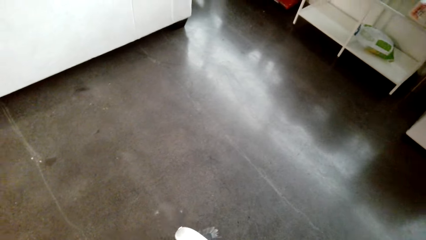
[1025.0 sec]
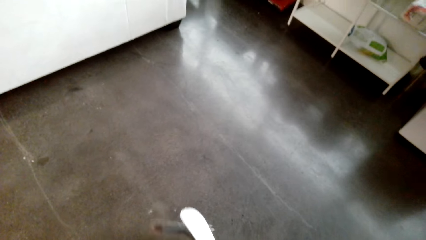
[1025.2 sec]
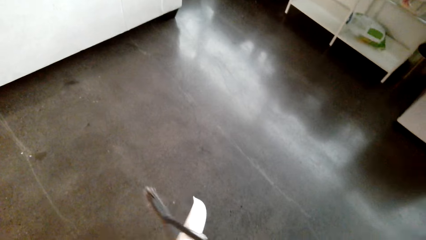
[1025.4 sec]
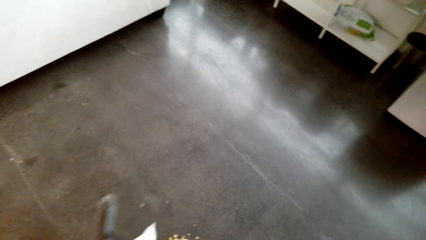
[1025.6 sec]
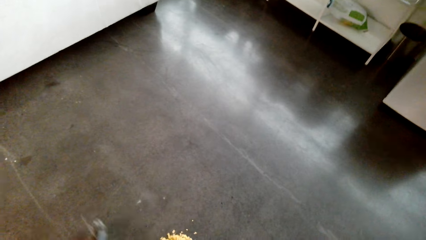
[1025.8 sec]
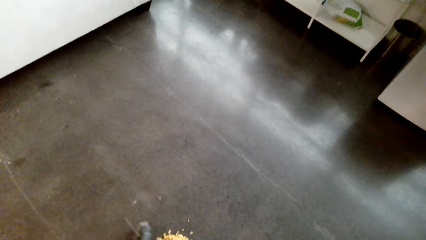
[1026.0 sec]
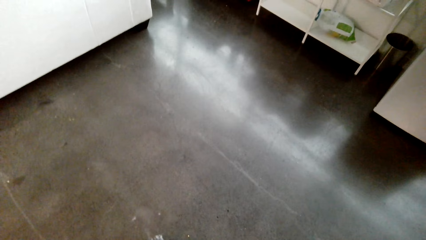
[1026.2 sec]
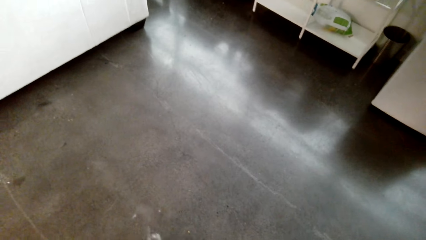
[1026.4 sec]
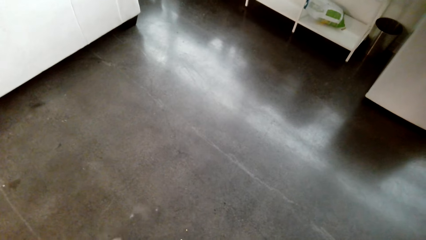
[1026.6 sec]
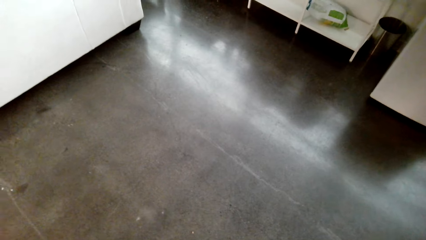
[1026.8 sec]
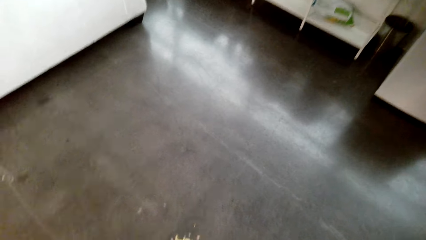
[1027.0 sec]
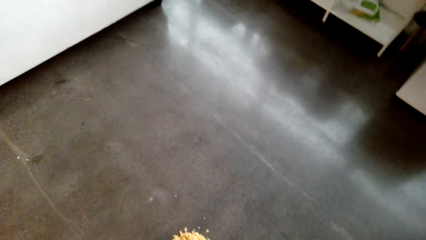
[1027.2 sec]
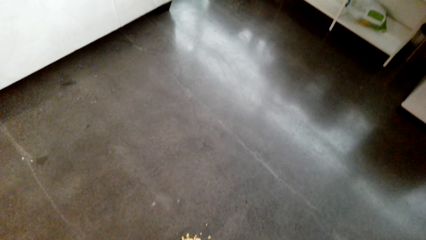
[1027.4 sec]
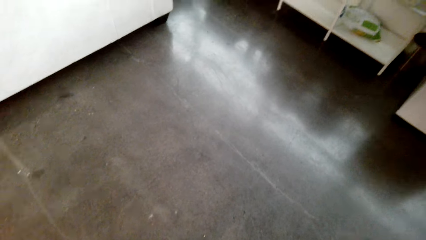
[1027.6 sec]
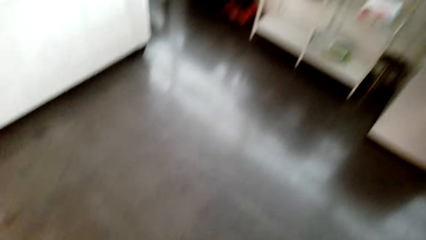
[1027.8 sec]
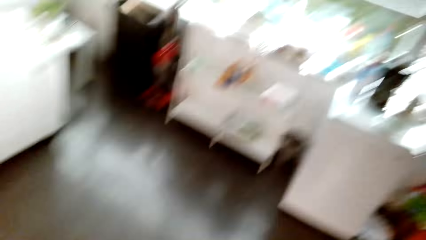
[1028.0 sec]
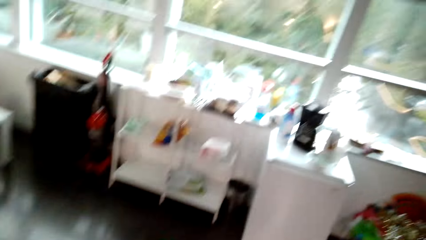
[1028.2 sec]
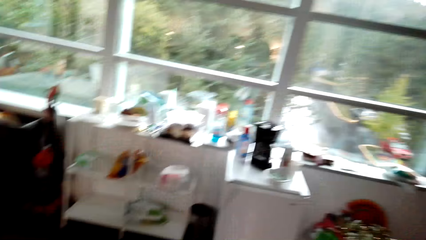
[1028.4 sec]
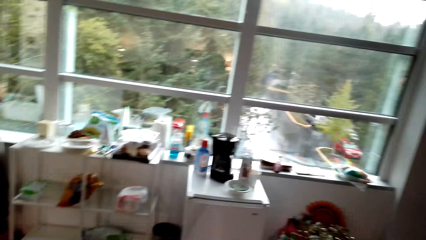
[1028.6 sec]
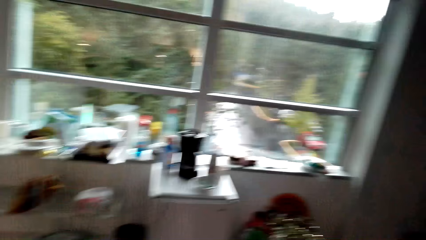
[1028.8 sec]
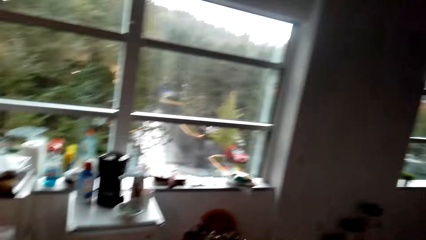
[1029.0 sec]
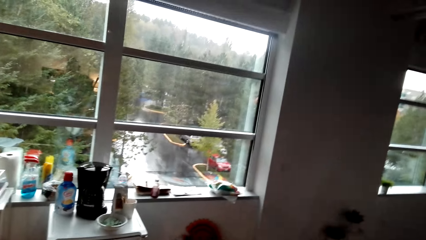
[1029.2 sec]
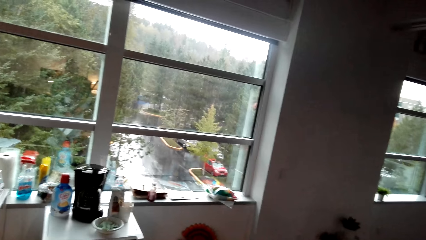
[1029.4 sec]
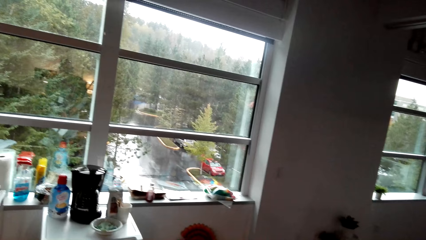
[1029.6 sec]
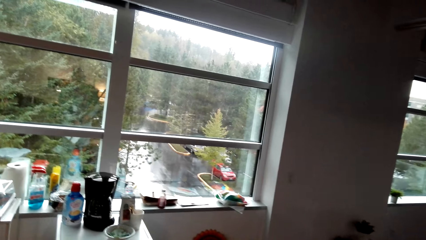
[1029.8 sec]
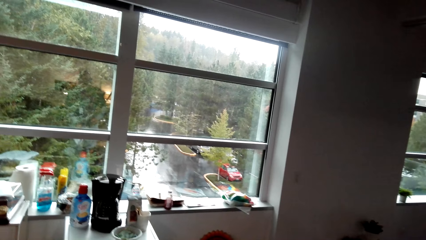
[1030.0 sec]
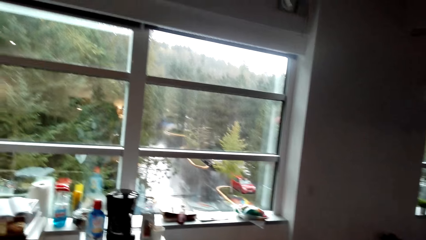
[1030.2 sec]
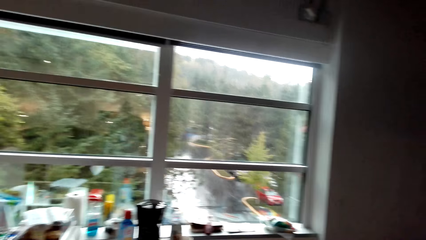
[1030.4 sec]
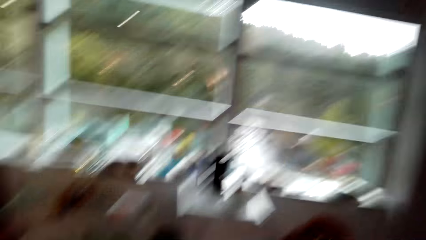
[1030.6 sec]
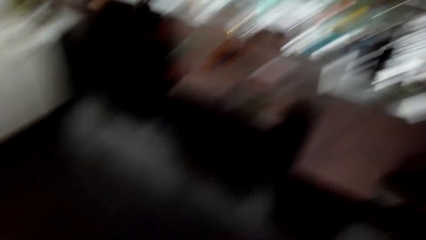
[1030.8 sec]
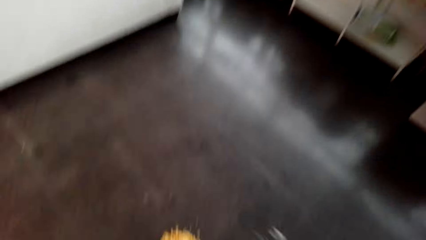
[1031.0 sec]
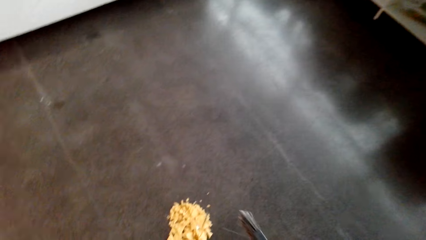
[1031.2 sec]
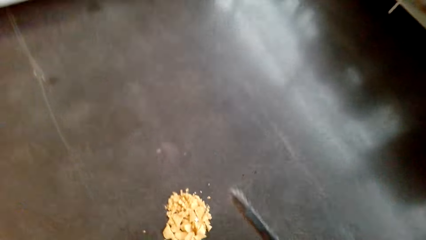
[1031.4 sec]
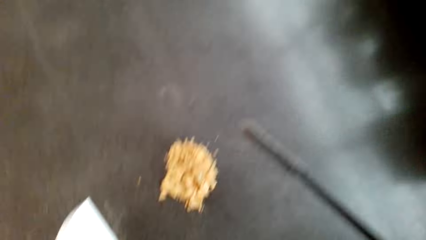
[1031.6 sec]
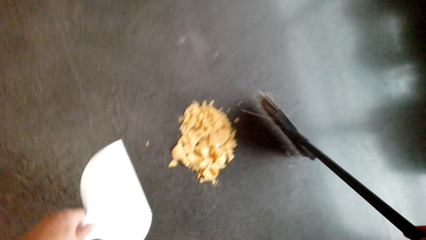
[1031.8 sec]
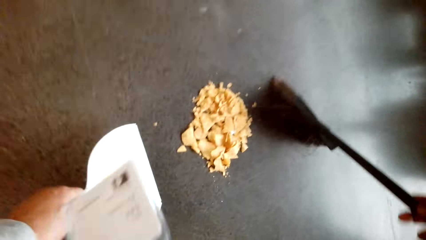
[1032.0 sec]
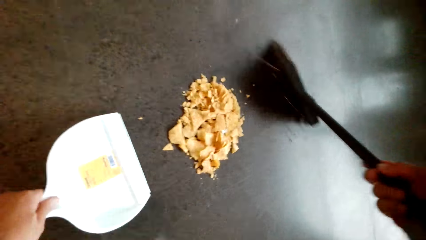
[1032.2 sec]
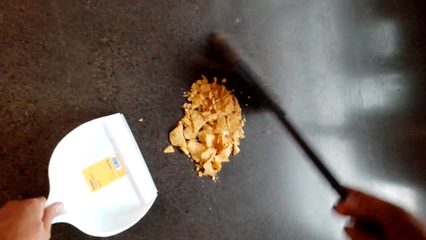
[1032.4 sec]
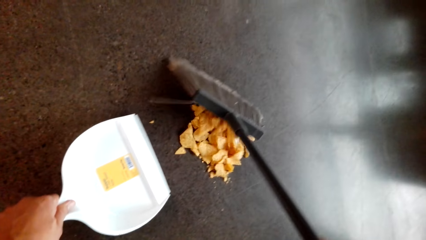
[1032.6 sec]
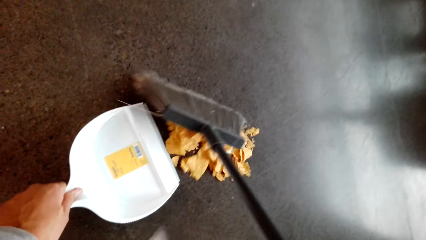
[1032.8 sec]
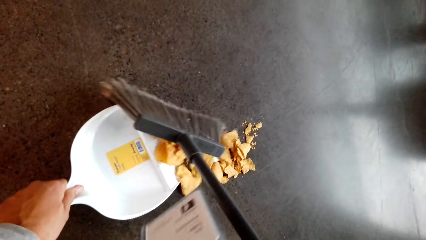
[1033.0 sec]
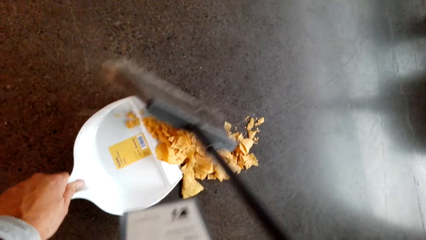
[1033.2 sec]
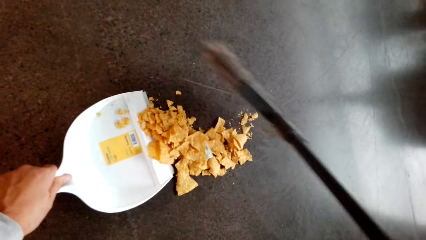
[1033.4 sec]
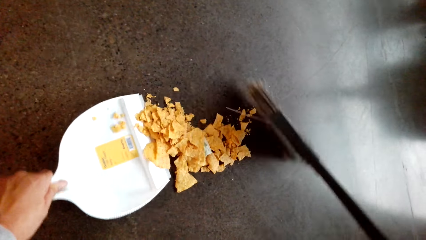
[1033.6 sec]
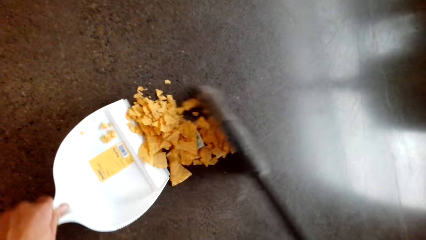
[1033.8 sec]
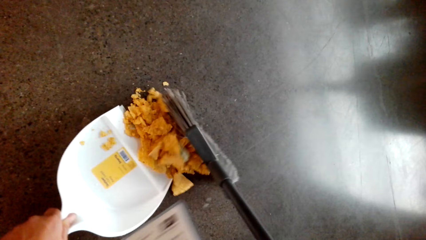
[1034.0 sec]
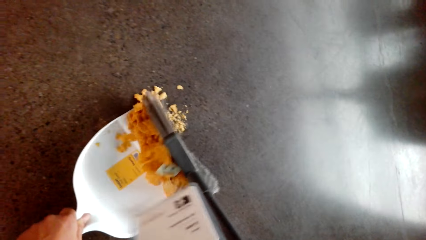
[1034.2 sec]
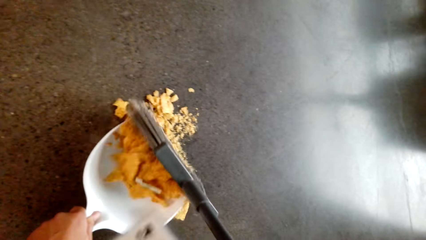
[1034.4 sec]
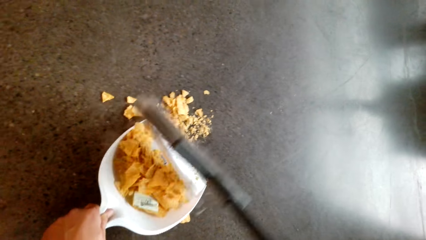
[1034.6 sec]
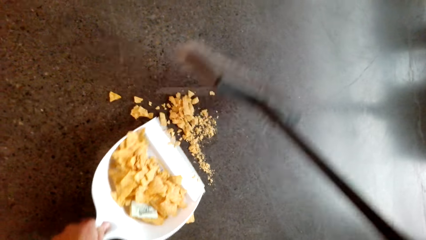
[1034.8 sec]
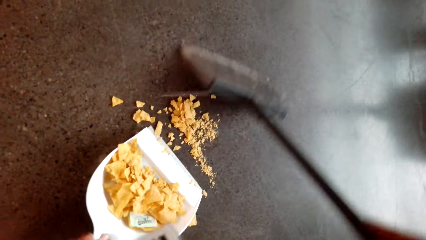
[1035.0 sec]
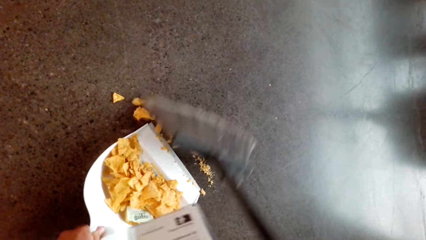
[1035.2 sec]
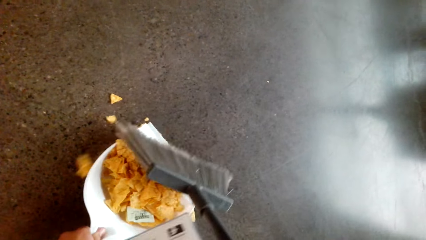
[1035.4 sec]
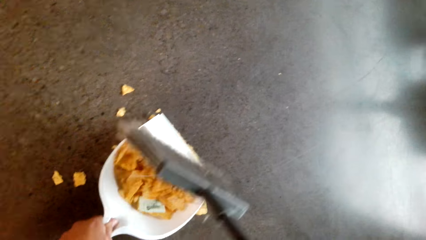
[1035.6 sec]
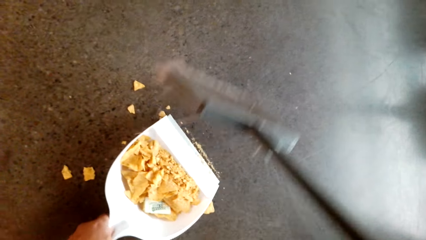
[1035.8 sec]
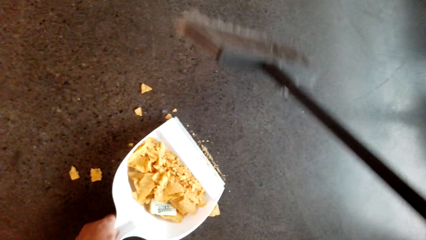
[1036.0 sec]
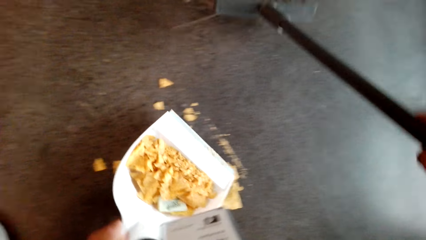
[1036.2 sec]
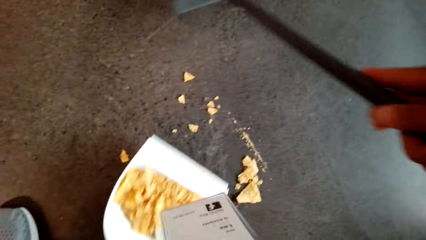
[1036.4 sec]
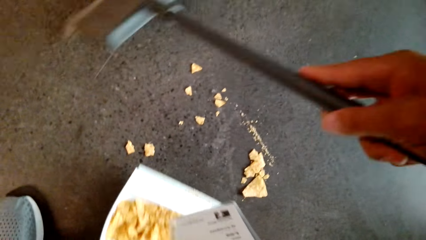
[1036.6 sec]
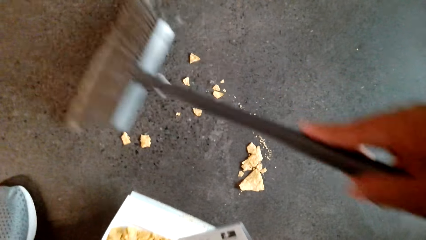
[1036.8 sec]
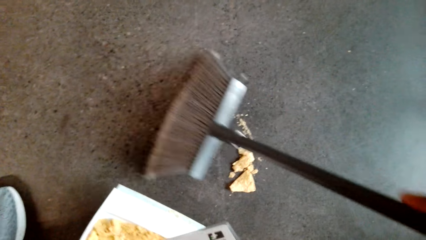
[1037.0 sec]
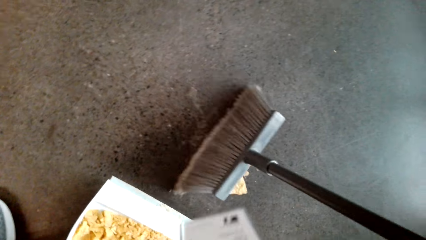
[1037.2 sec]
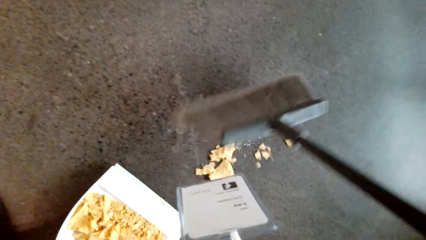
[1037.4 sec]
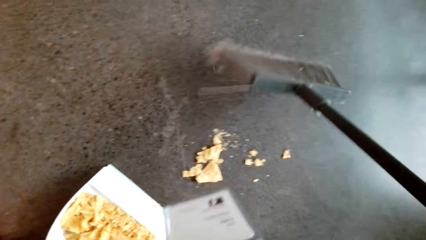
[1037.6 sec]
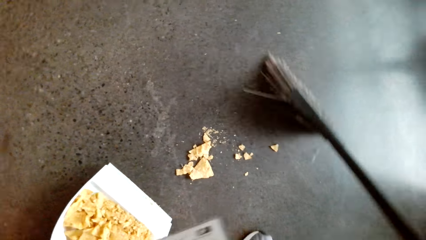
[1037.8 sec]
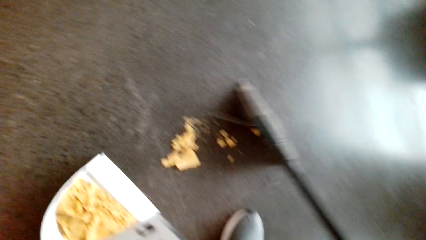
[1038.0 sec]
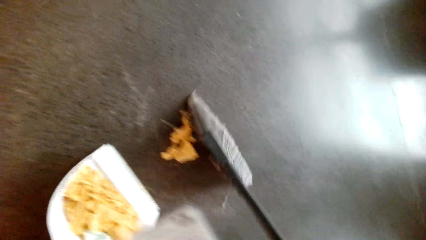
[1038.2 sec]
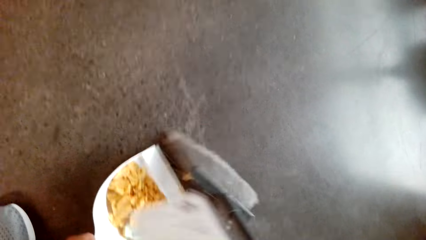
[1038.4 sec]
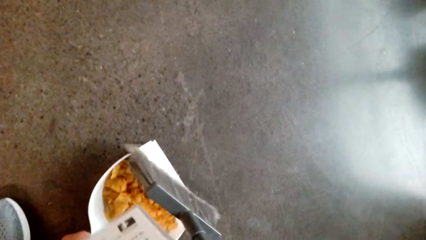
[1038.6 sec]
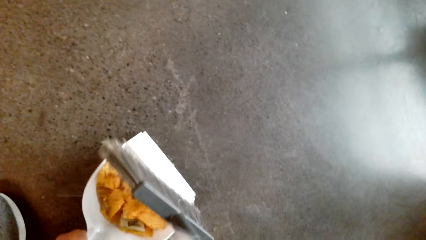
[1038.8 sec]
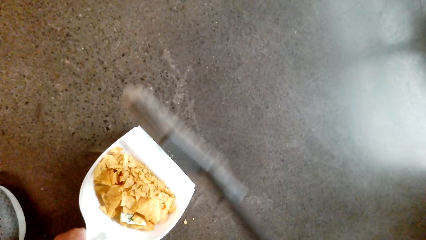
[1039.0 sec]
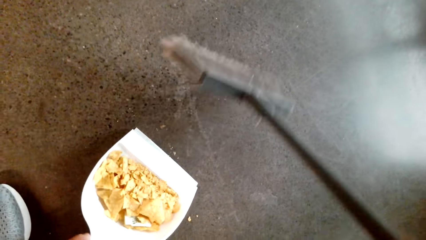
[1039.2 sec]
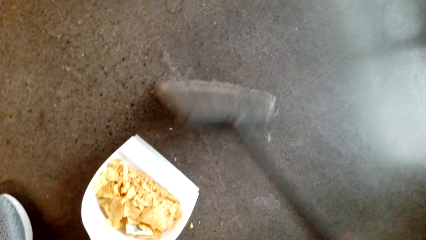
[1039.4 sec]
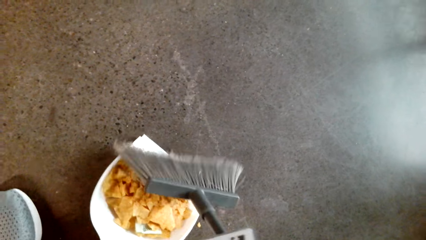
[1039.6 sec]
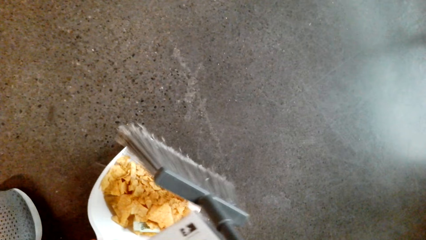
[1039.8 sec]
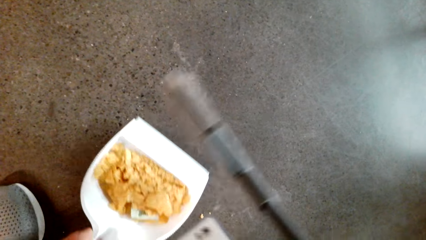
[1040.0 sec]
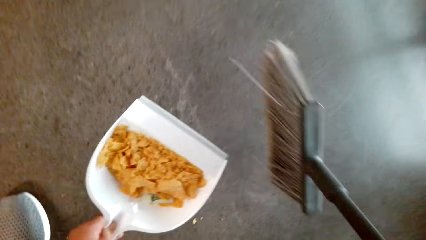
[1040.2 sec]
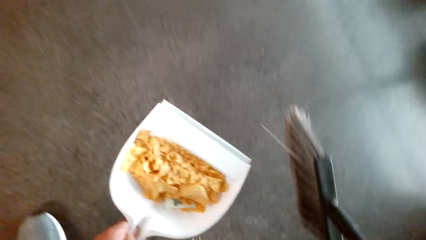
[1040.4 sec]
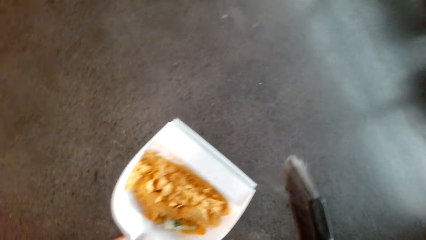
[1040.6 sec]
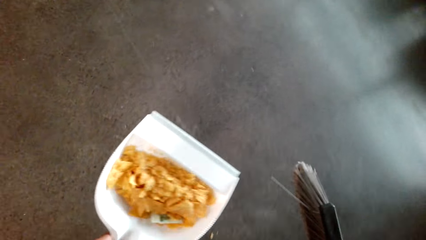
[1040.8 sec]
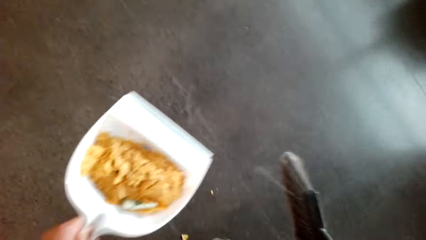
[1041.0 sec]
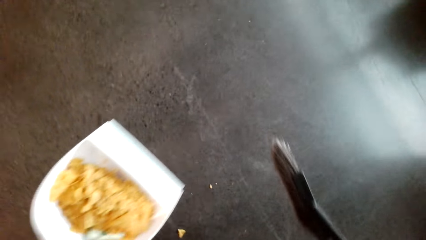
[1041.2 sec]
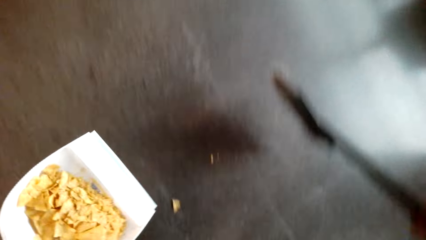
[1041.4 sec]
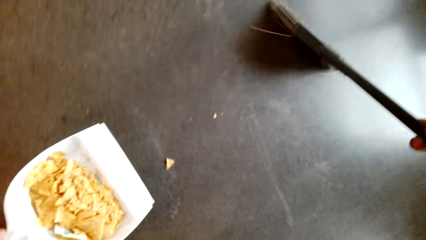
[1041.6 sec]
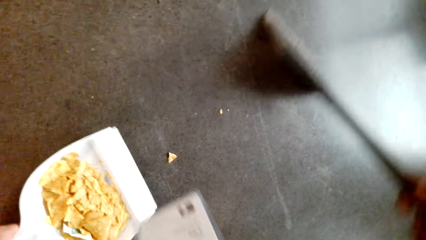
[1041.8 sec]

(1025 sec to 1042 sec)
The camera wearer looks outside the window. They collect dirt in a dustpan.
